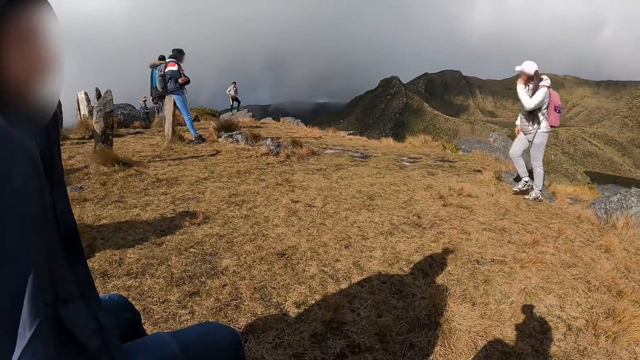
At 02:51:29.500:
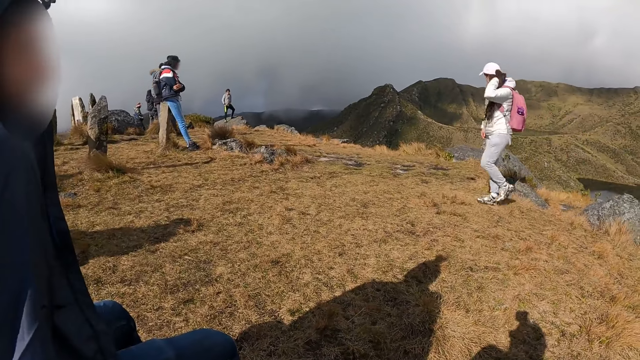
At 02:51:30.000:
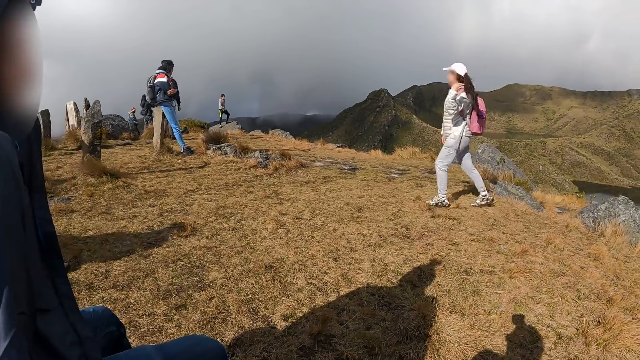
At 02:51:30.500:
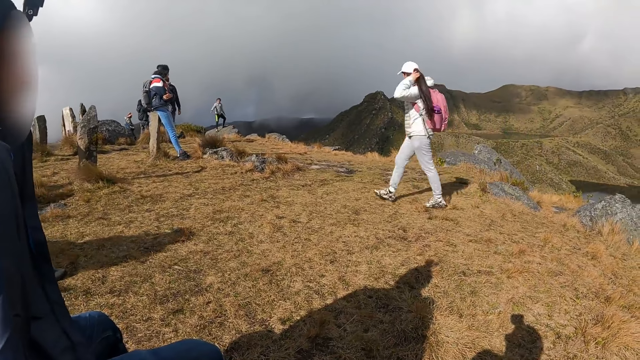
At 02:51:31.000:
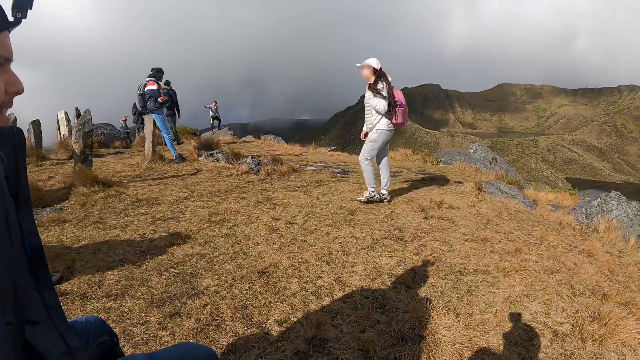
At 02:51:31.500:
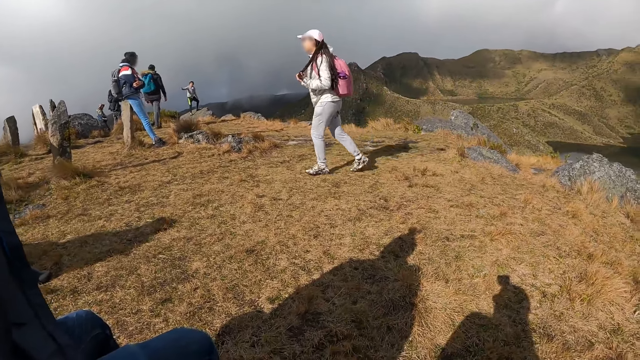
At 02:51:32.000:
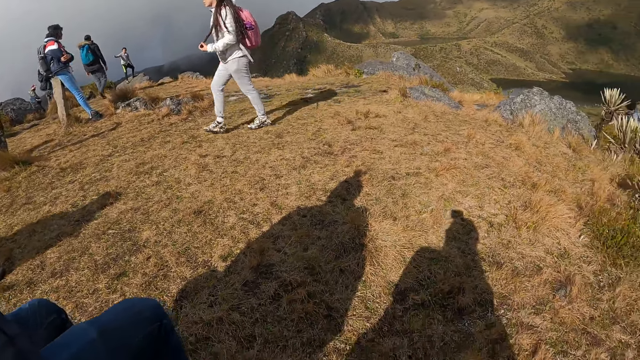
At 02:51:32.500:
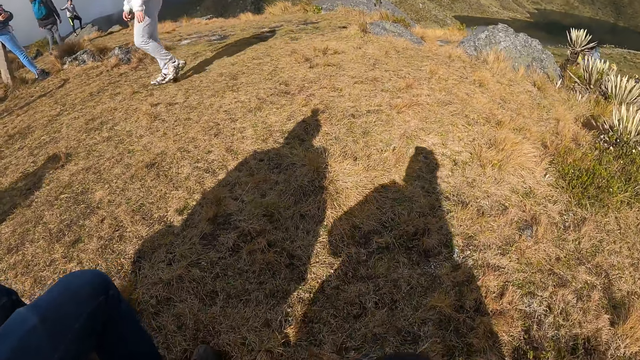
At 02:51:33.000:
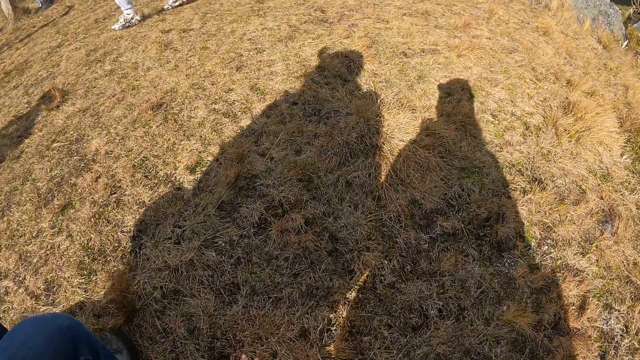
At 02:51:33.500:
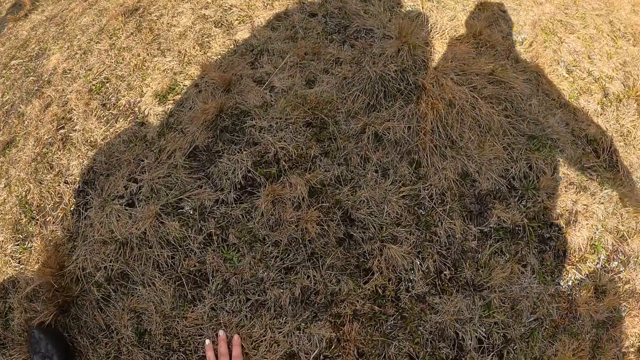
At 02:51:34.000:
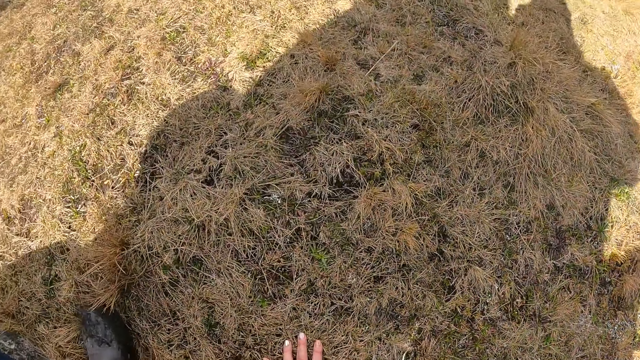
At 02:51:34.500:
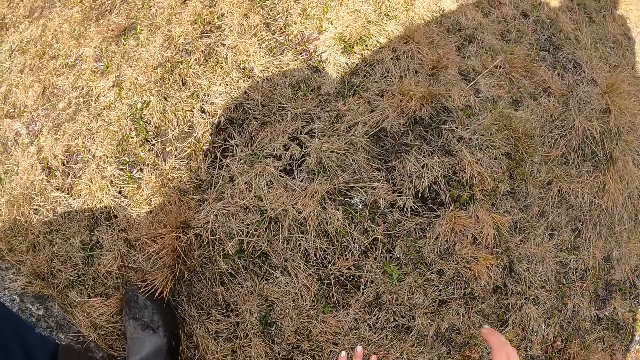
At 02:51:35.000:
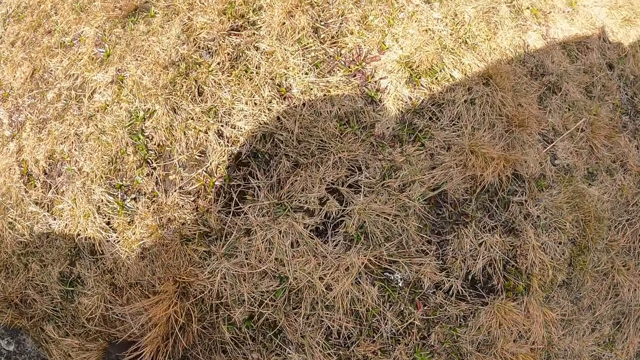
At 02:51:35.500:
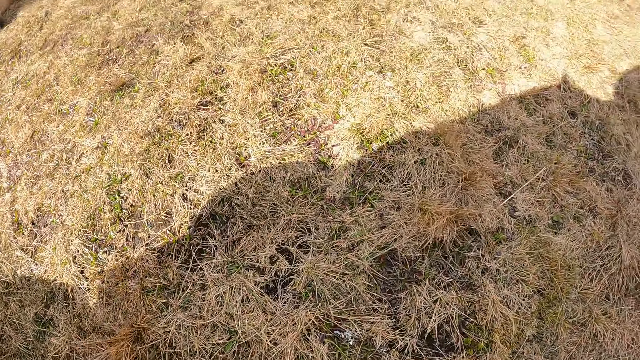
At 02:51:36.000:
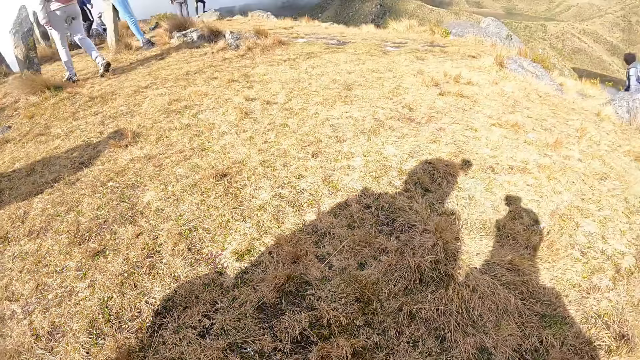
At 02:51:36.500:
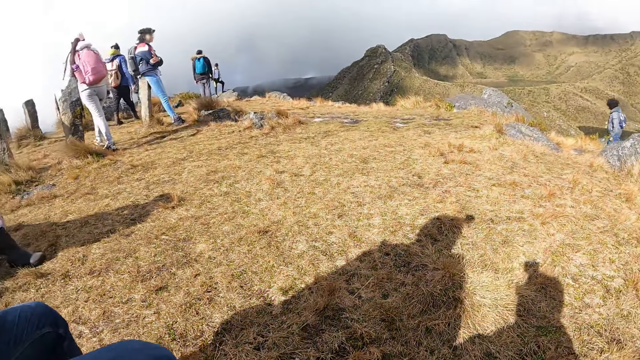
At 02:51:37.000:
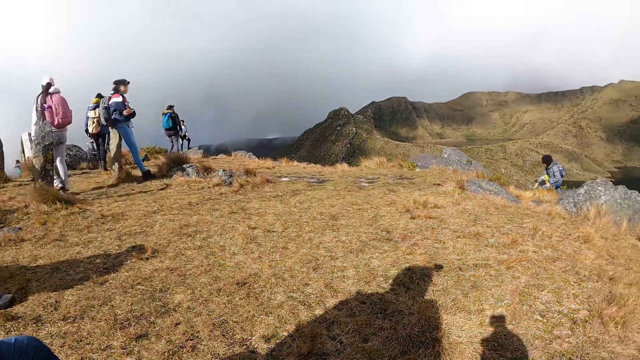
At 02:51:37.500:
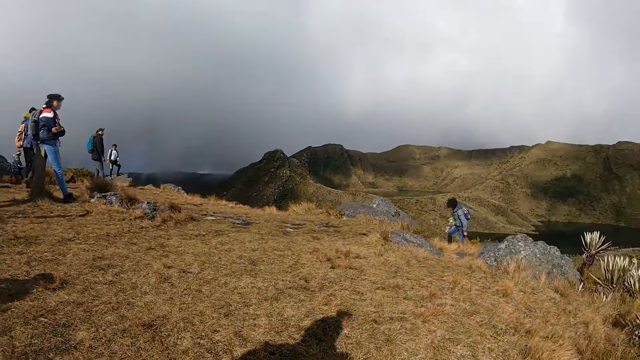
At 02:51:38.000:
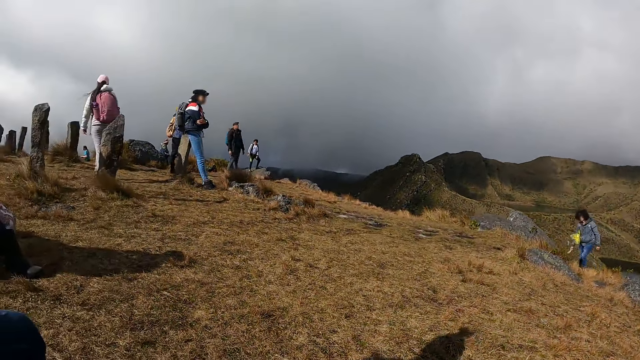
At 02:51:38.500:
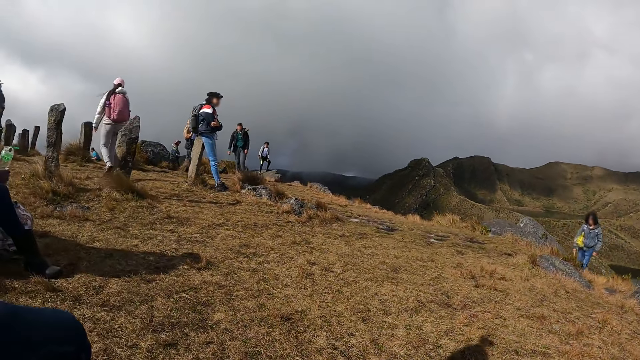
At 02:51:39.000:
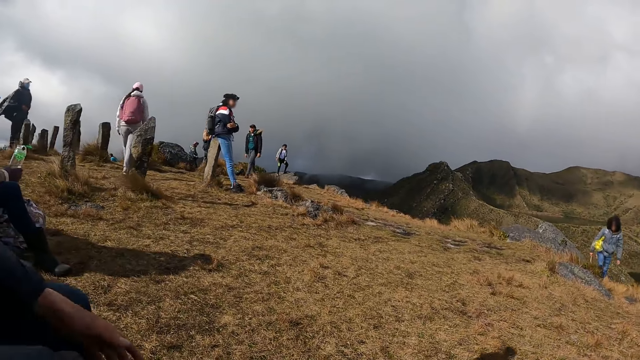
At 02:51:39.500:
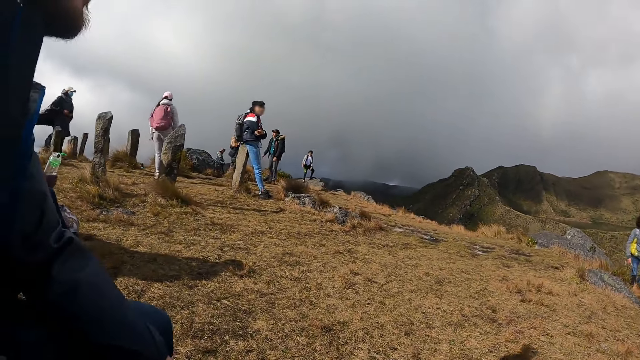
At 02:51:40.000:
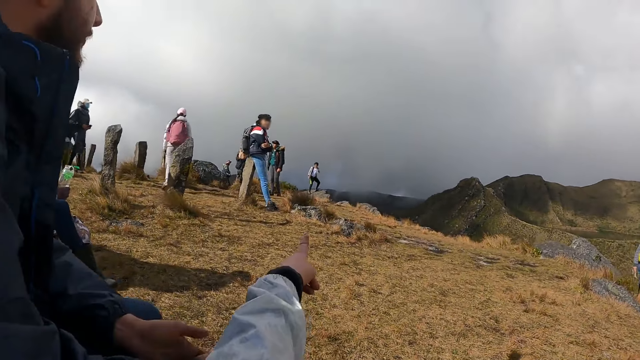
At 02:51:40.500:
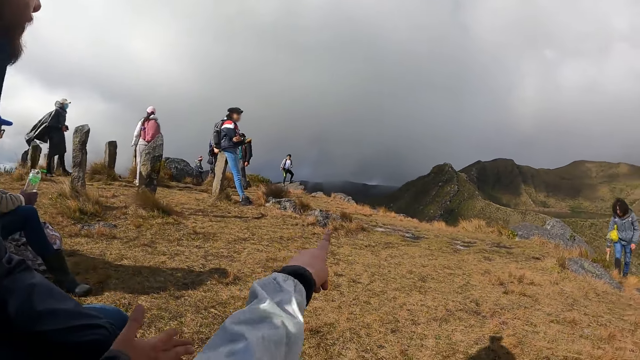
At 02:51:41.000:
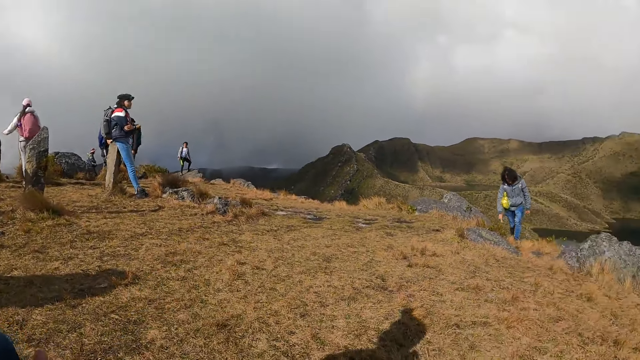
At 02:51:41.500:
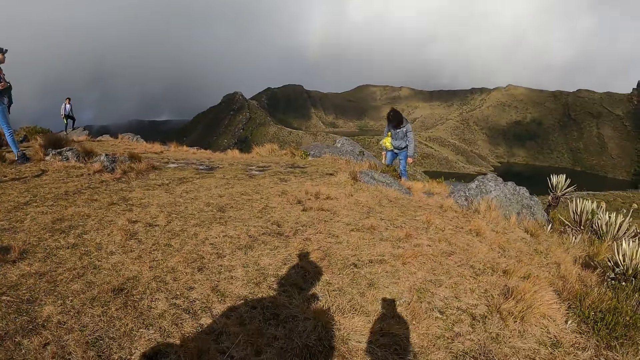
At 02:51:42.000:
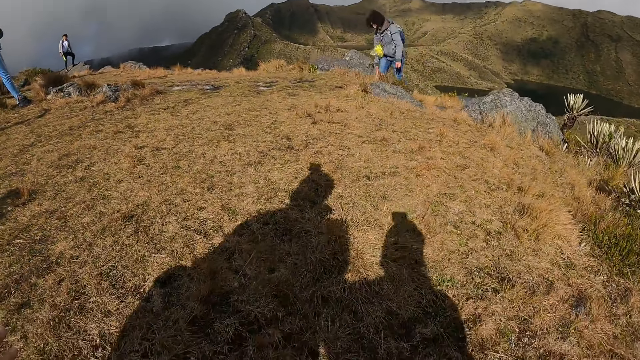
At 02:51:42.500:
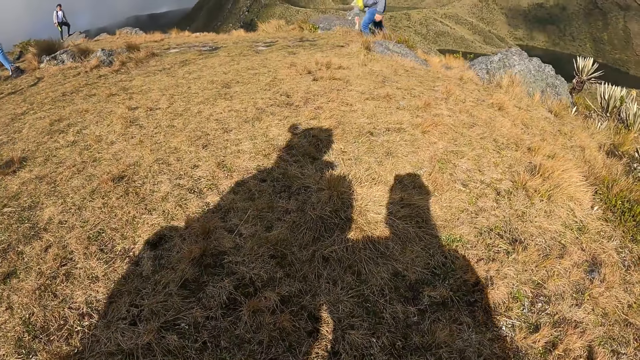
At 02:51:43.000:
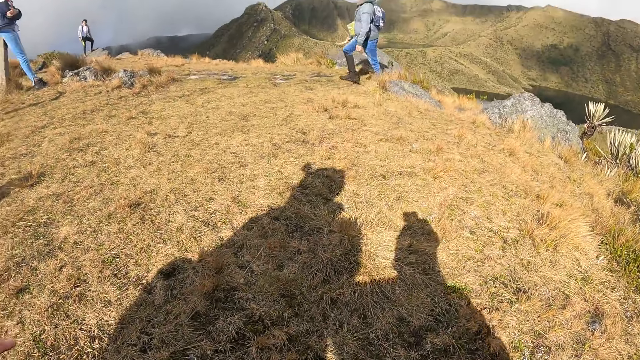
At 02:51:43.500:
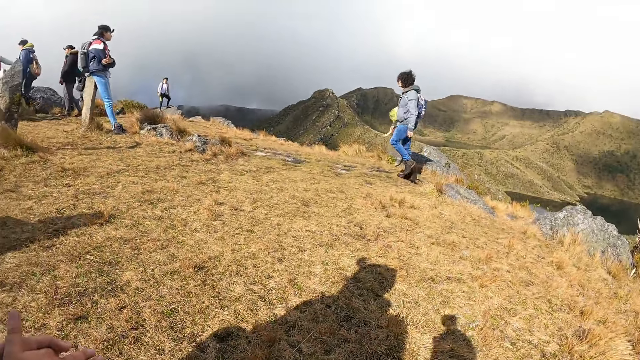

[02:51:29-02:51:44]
The camera wearer converses with a man. She gesticulates with her left hand.

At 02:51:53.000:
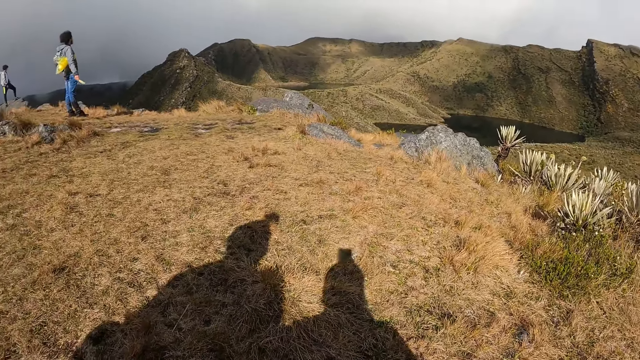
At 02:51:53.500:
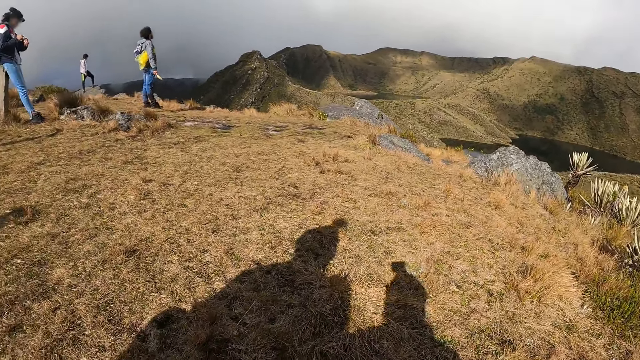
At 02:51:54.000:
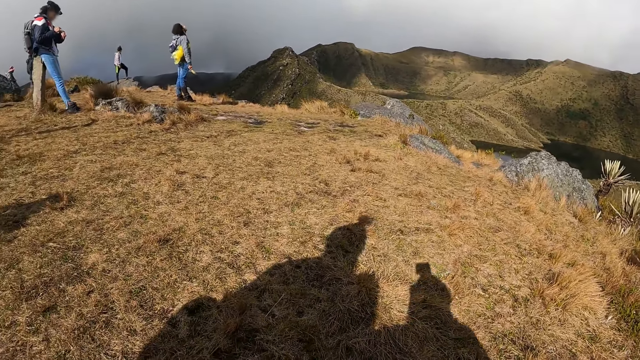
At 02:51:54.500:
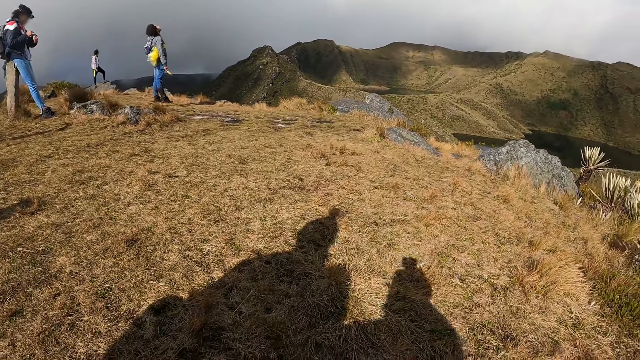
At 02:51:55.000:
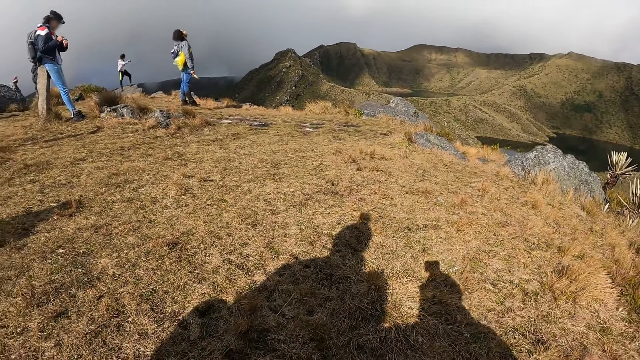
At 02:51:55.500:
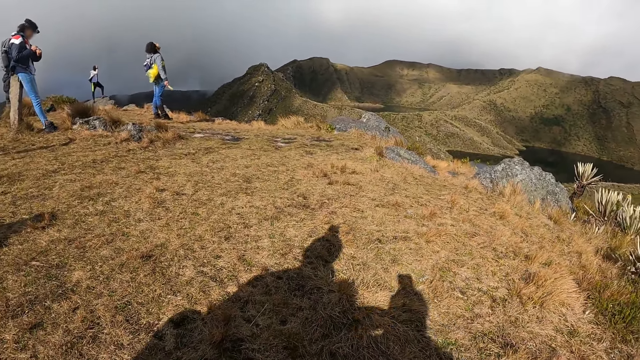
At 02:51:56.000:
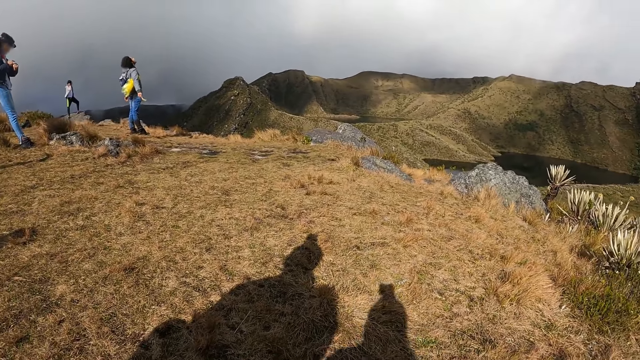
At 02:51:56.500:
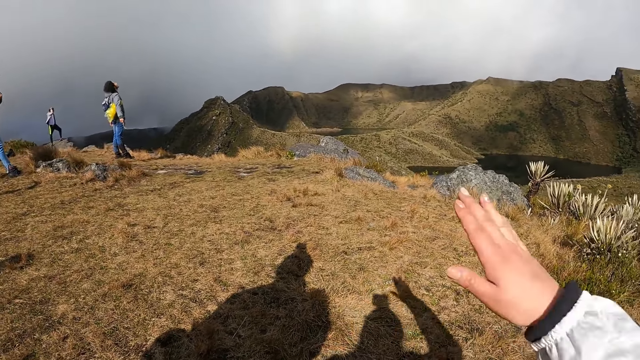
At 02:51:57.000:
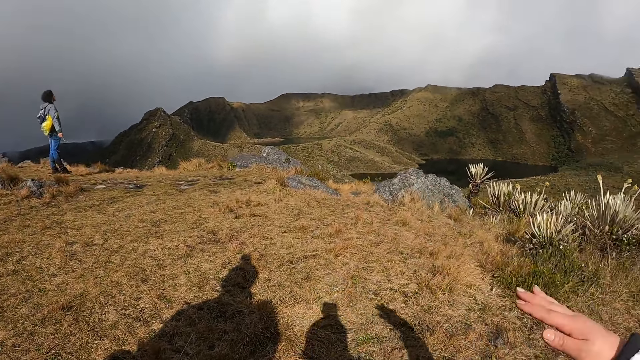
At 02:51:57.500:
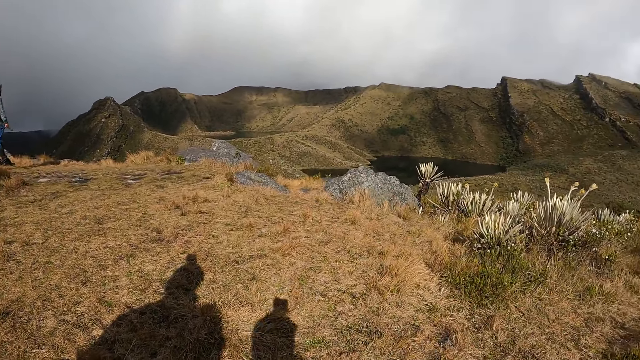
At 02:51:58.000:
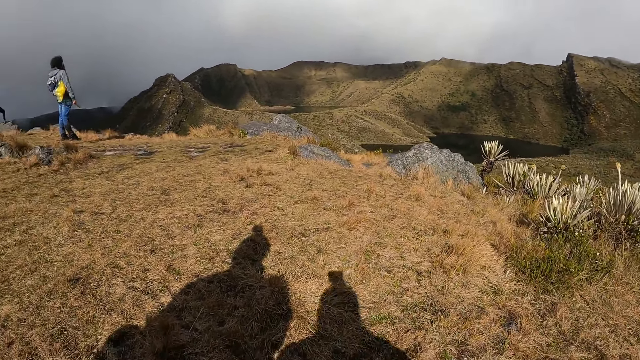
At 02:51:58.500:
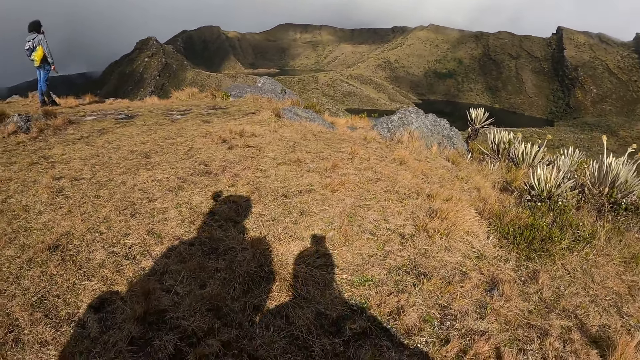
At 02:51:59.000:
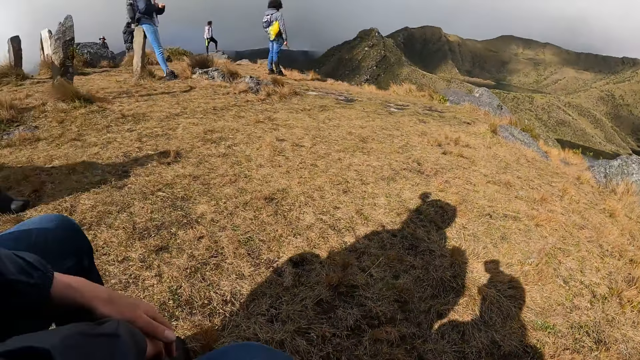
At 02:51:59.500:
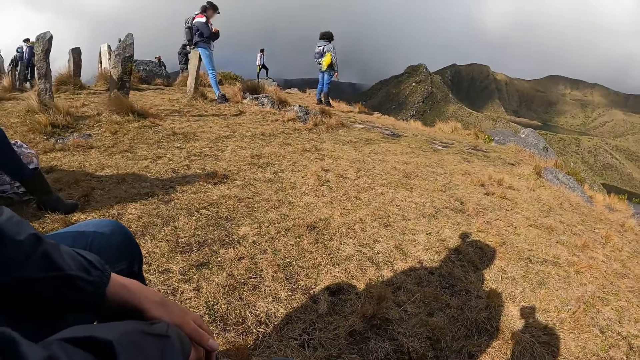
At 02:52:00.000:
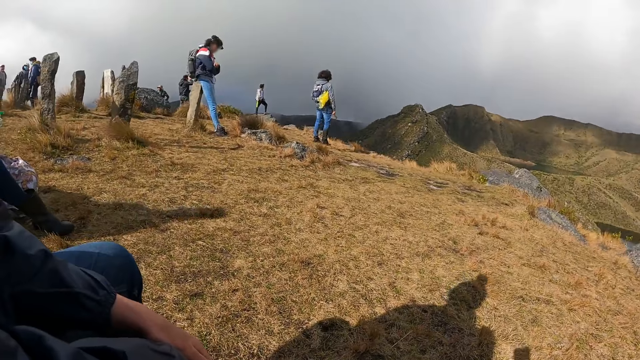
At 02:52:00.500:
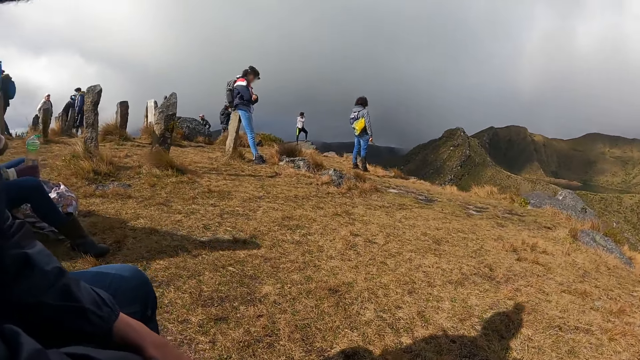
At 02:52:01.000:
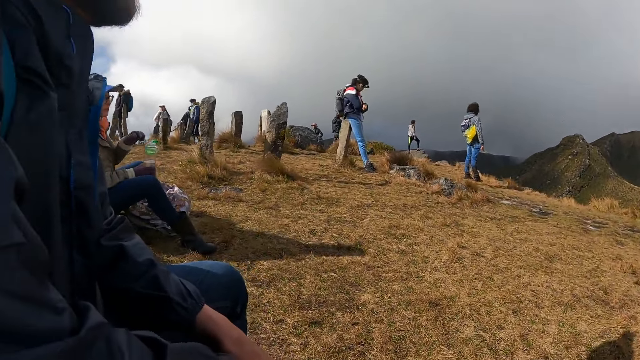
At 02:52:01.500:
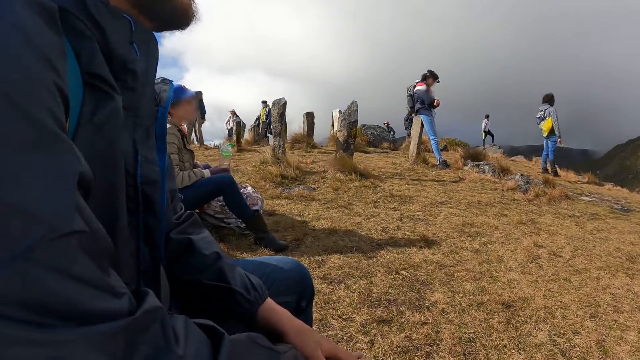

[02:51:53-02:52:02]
The camera wearer gesticulates with her right hand.
